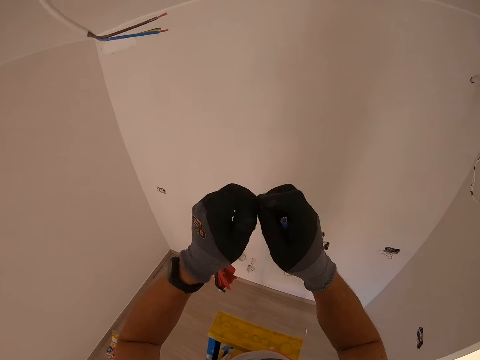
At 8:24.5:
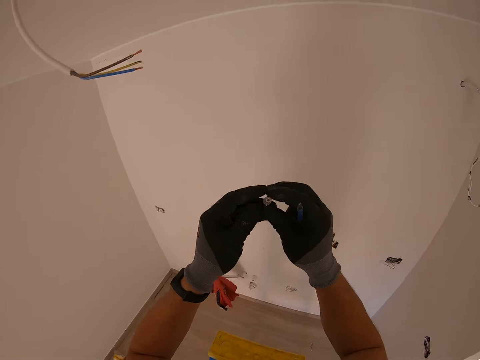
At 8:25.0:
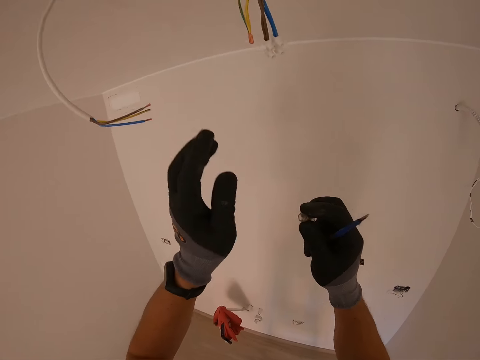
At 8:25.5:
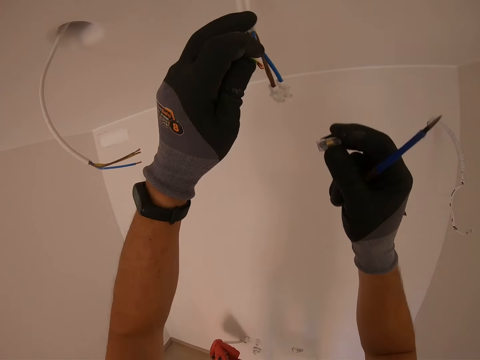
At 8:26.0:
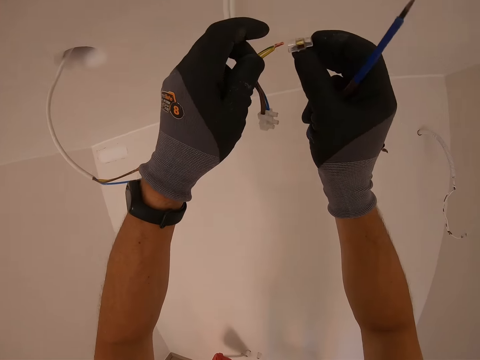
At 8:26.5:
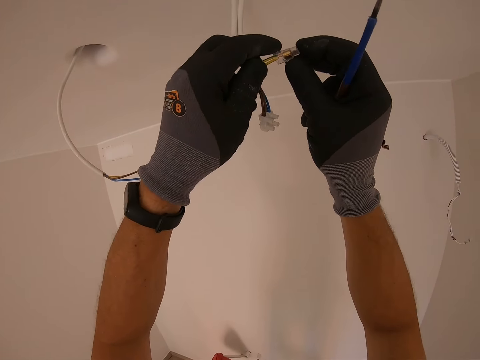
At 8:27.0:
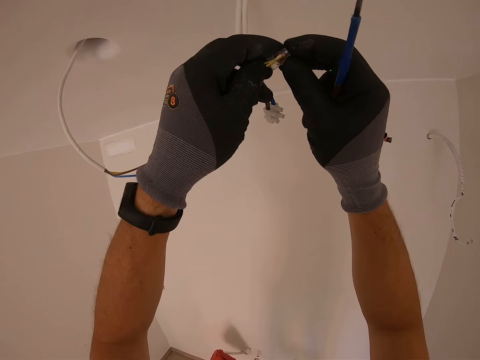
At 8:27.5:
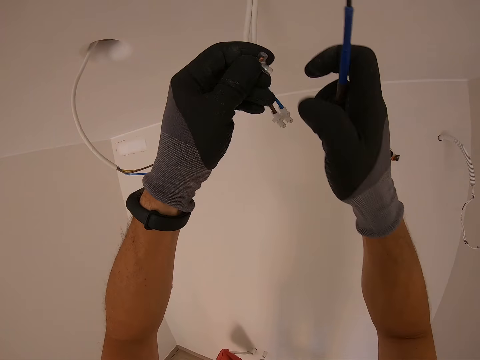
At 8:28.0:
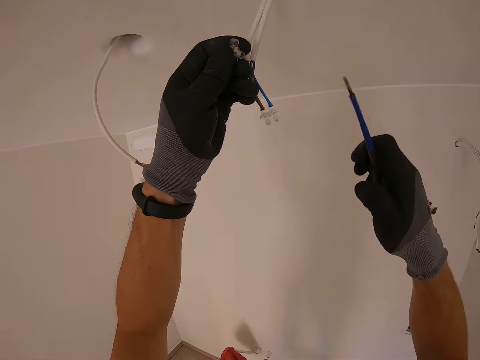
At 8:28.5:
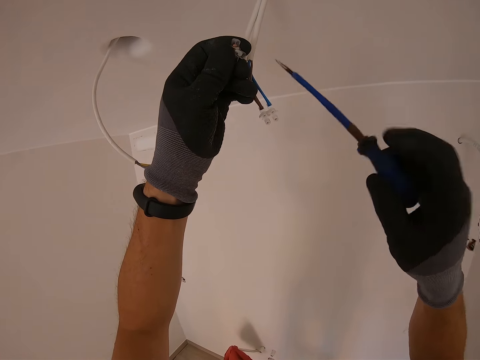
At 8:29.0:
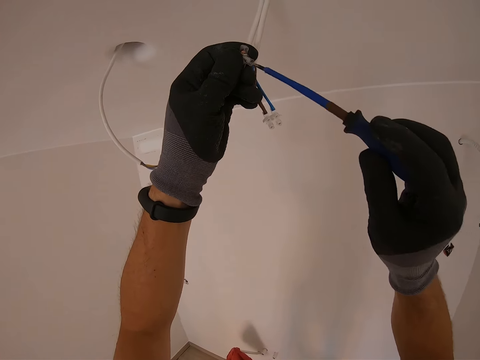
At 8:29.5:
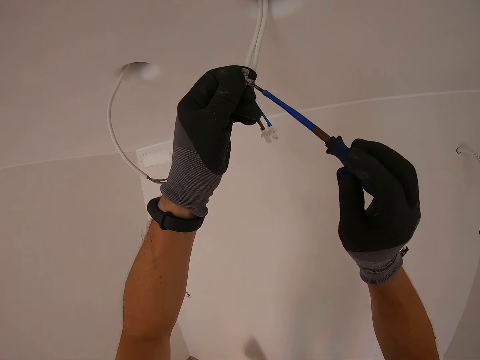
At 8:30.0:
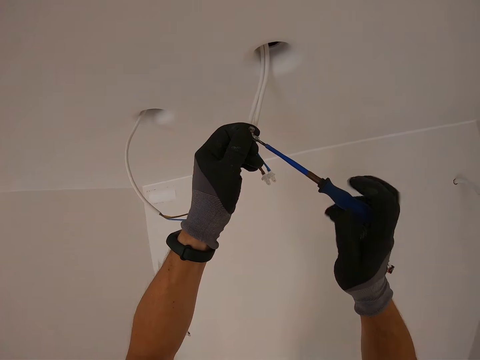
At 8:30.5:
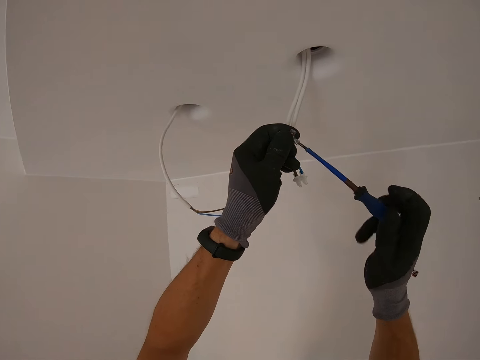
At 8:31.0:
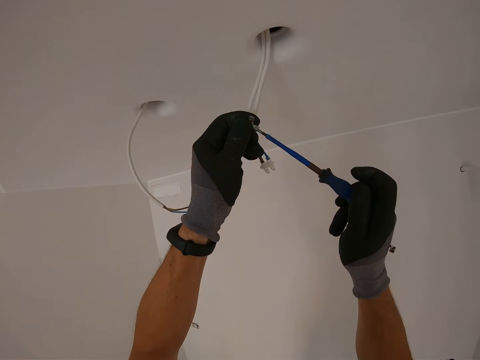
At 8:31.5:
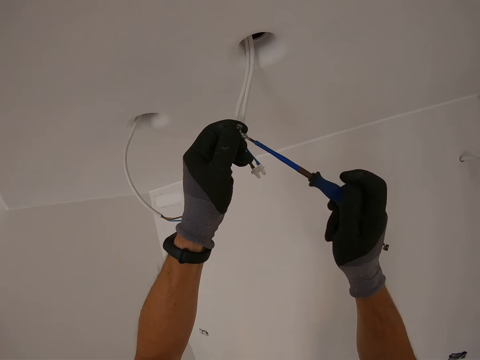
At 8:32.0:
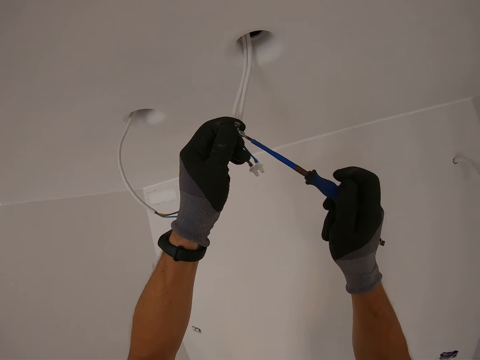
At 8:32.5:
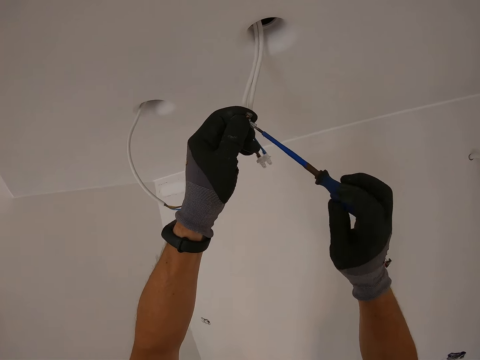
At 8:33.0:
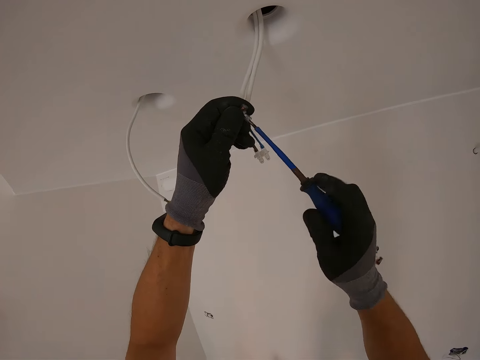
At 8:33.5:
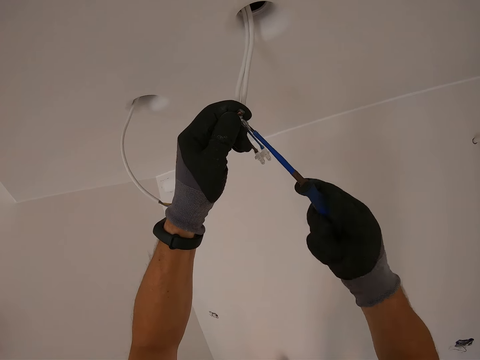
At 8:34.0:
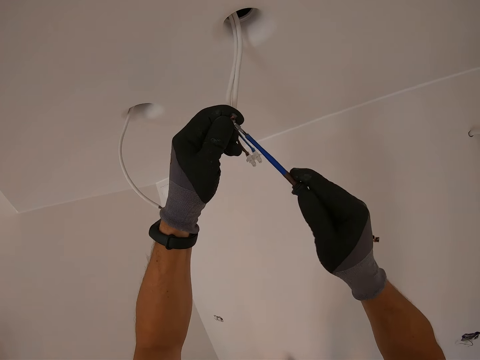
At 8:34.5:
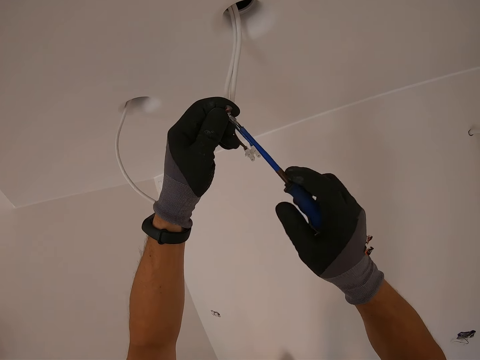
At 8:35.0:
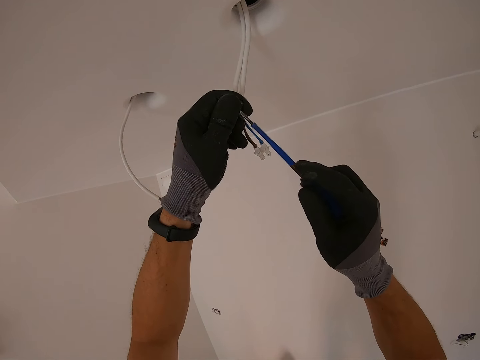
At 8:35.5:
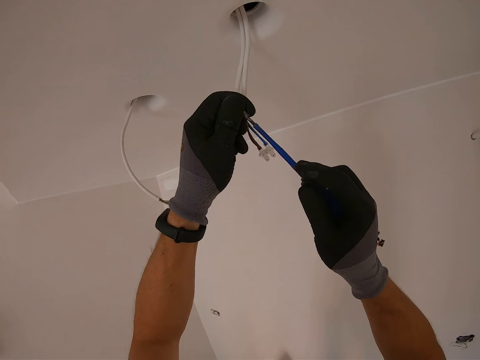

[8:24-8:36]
The camera wearer inserts a wire inside a cable connector. They hold a screwdriver. They tighten the cable connector screw with the screwdriver.

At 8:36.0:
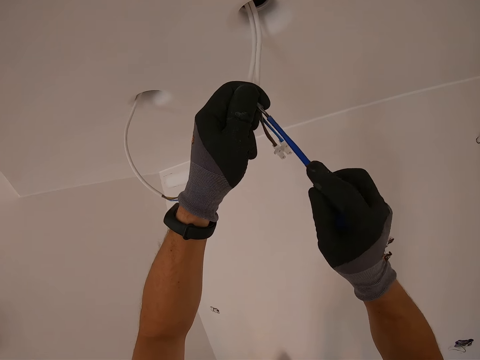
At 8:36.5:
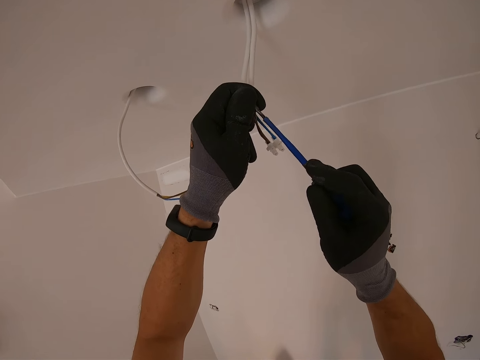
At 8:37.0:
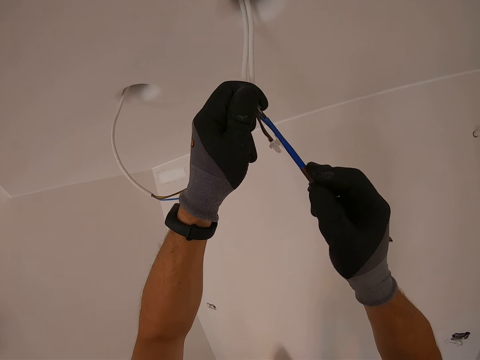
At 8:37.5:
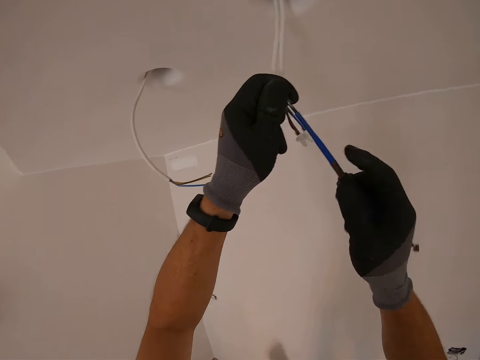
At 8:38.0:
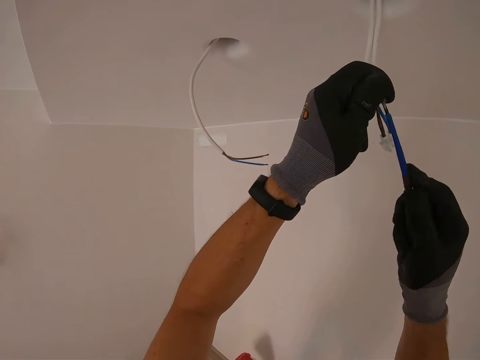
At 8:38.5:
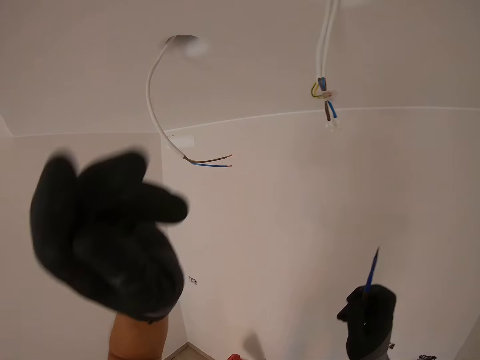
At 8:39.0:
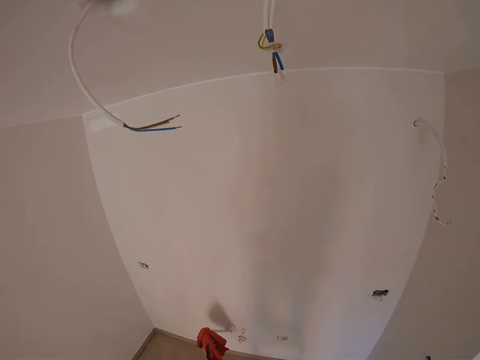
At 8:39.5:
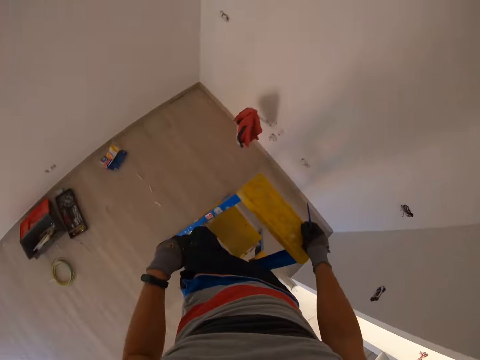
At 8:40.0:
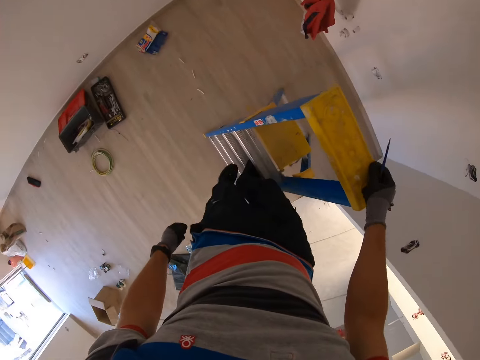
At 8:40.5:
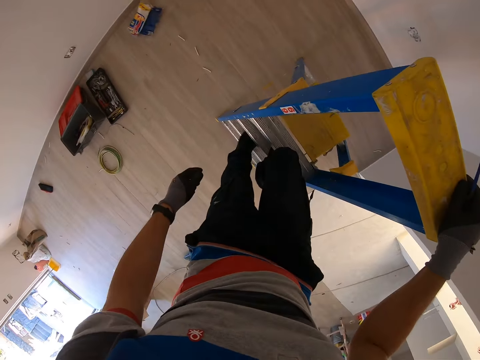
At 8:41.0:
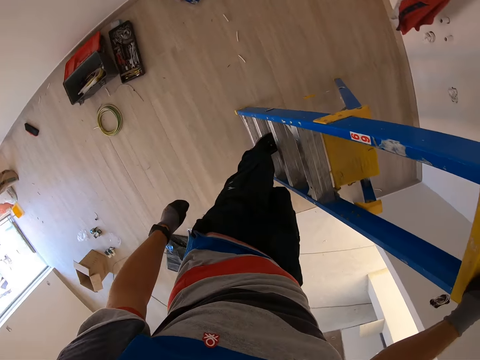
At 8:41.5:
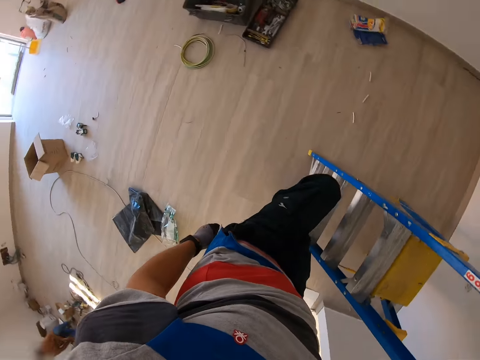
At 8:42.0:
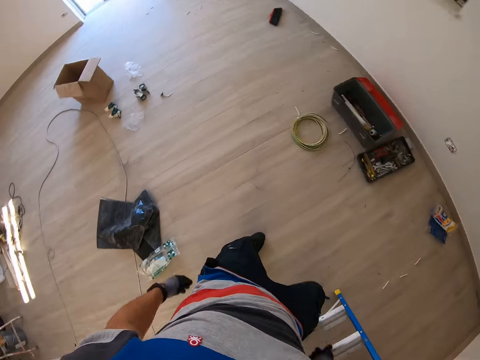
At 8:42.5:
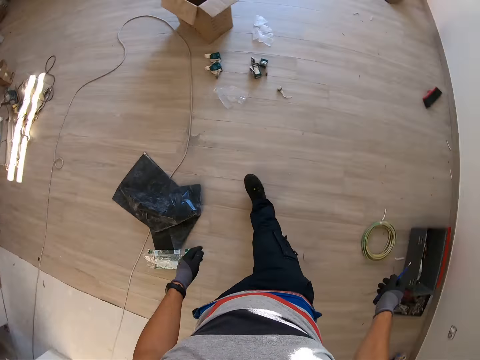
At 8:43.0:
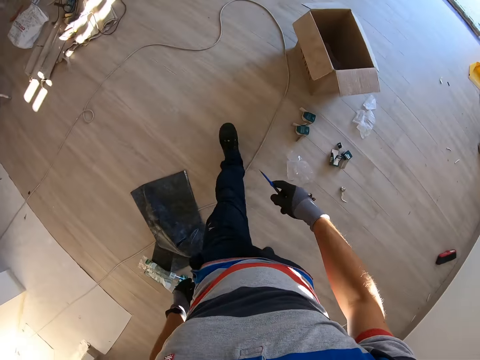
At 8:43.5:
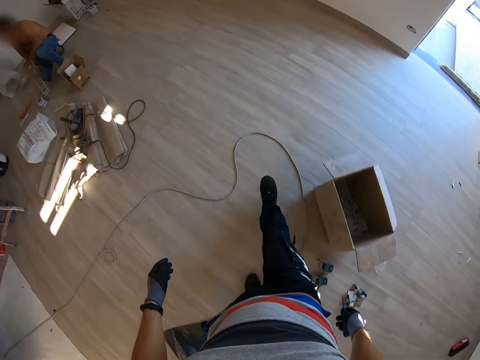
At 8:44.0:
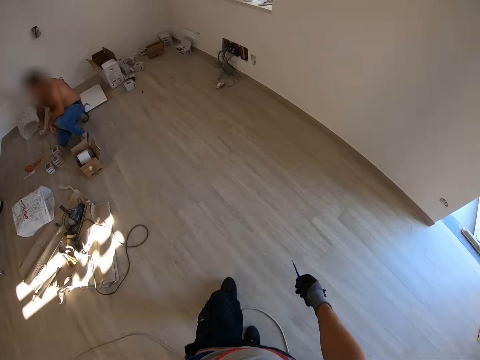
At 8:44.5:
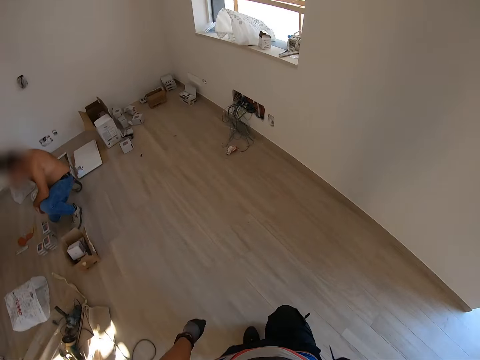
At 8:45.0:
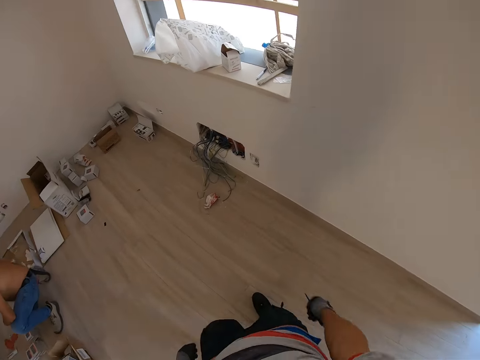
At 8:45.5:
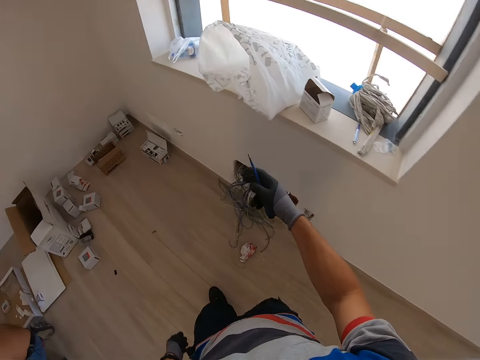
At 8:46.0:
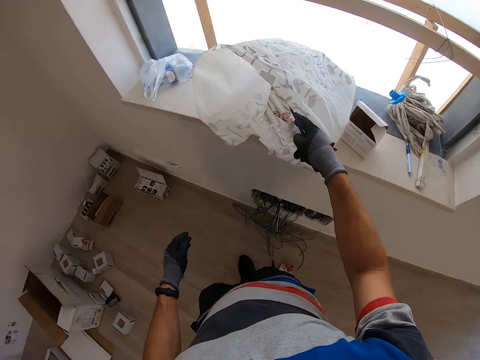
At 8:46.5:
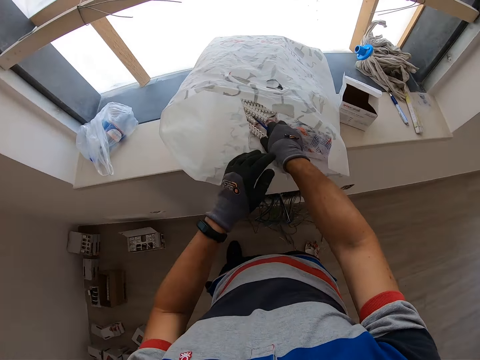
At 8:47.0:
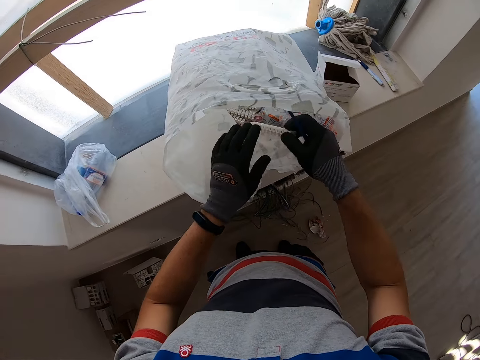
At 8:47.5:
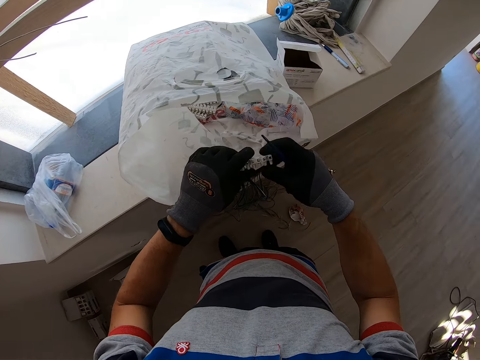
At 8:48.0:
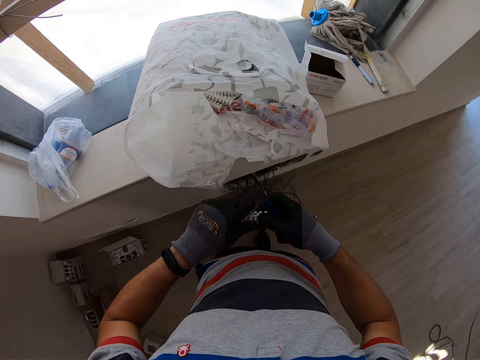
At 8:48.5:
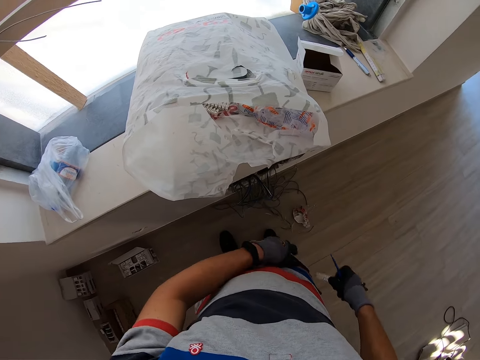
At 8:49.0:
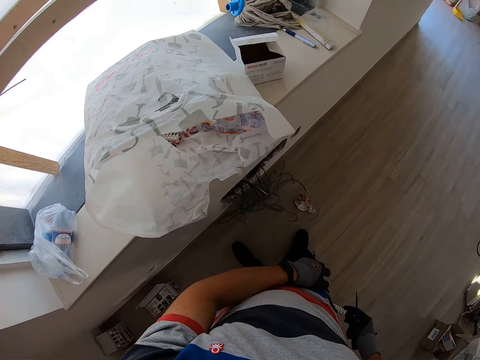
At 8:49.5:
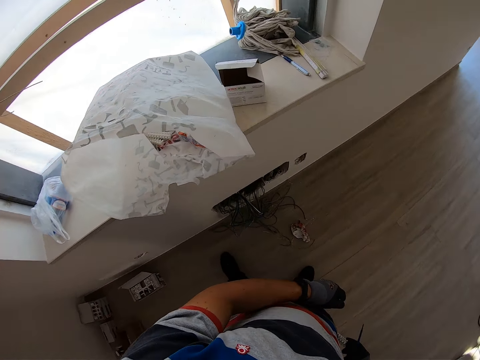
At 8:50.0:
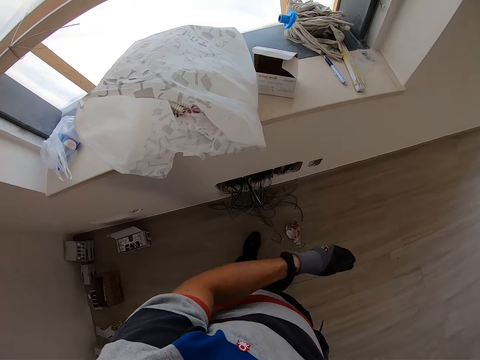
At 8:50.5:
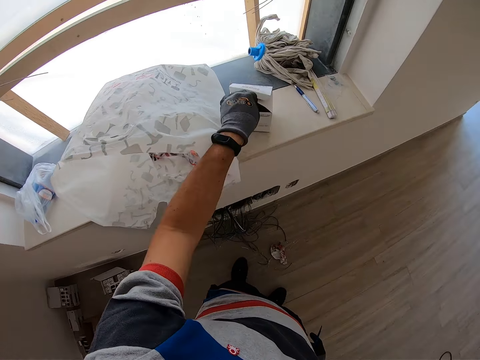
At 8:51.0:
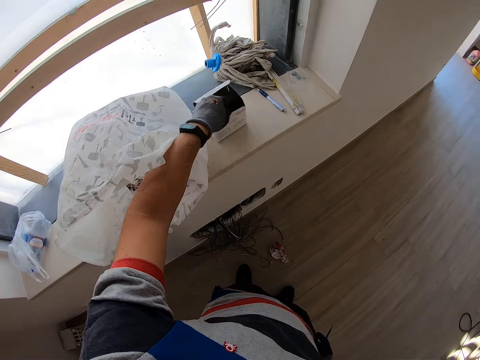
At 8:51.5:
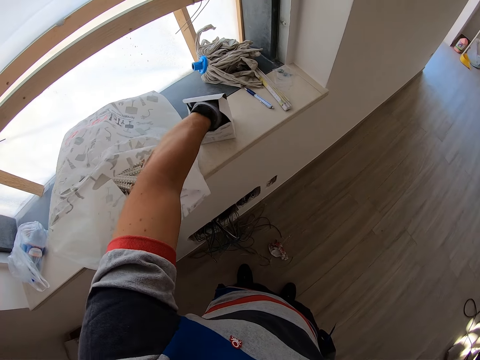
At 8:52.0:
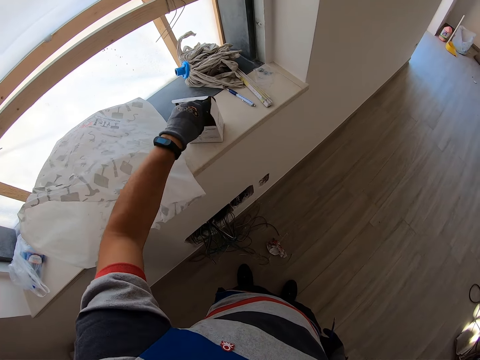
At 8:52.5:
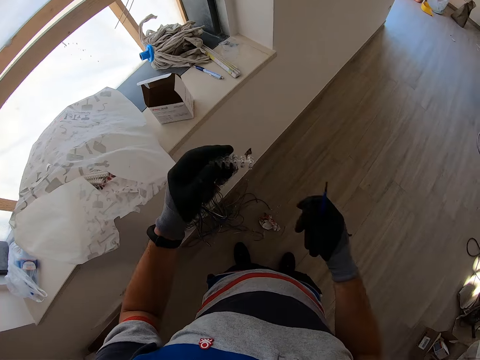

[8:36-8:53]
The camera wearer goes down the ladder with a screwdriver. They walk toward the window with the screwdriver. They hold the screwdriver and grab cable connectors from the polythene. They hold the screwdriver and put the cable connectors inside the pocket. They grab another cable connector from the box and hold the screwdriver.
